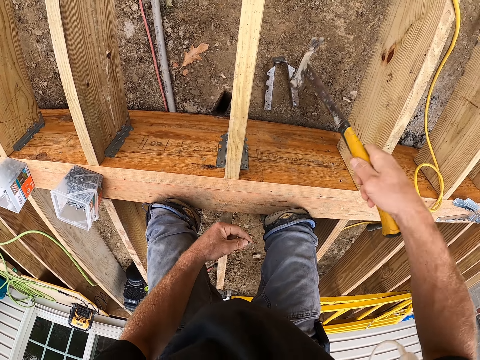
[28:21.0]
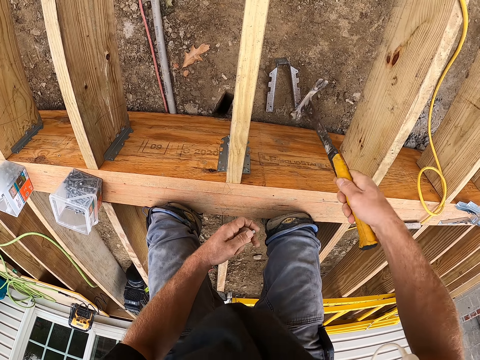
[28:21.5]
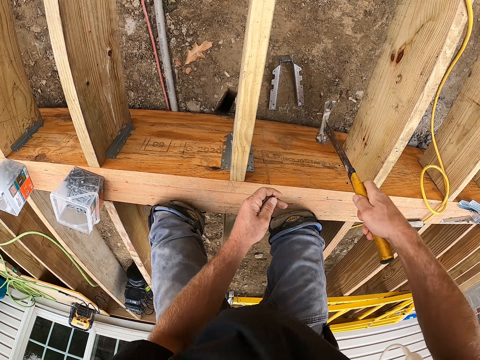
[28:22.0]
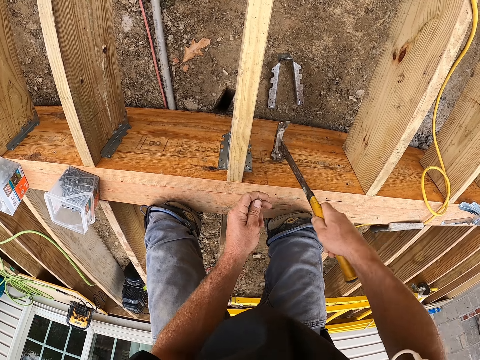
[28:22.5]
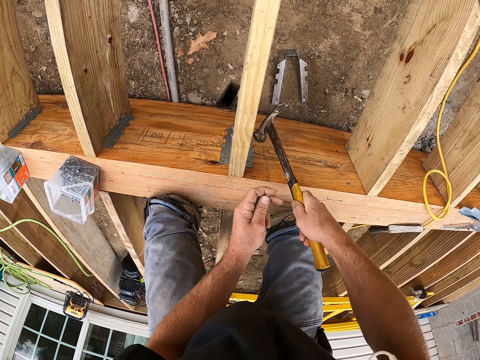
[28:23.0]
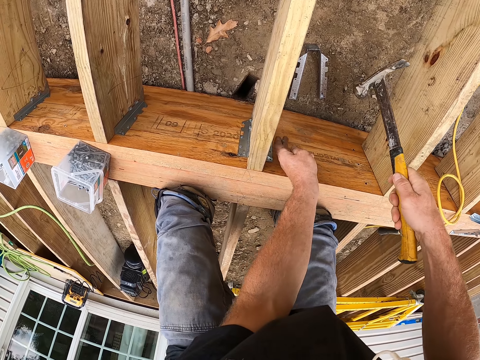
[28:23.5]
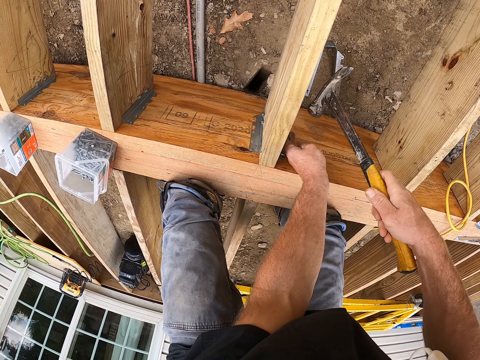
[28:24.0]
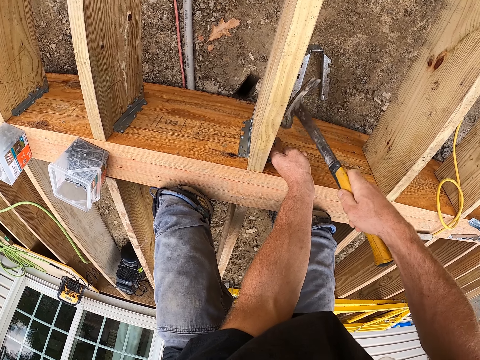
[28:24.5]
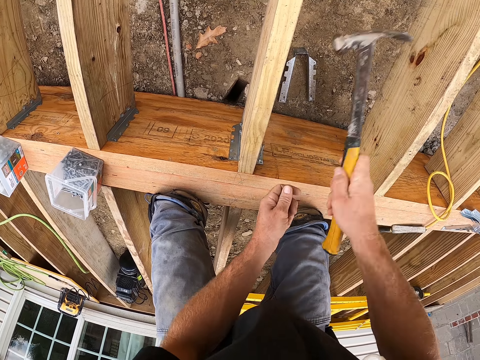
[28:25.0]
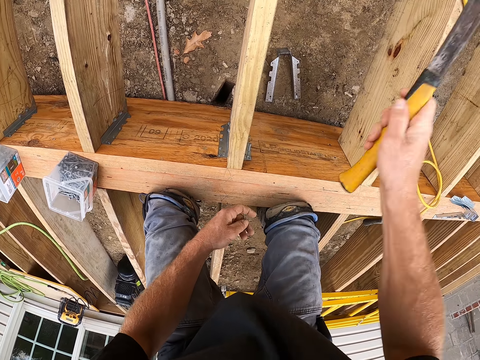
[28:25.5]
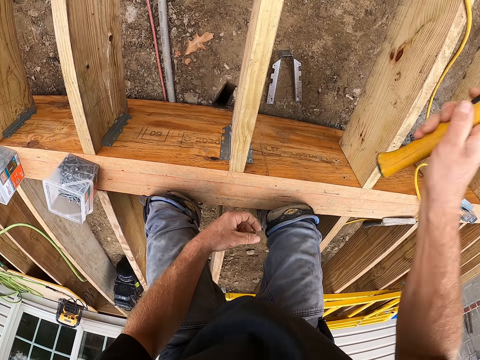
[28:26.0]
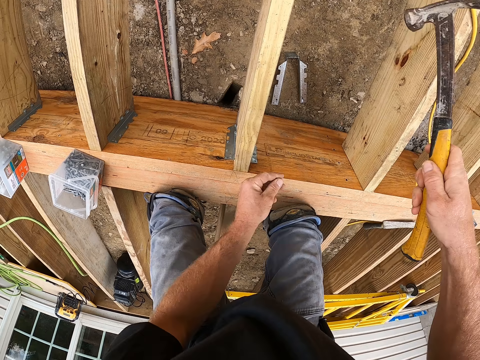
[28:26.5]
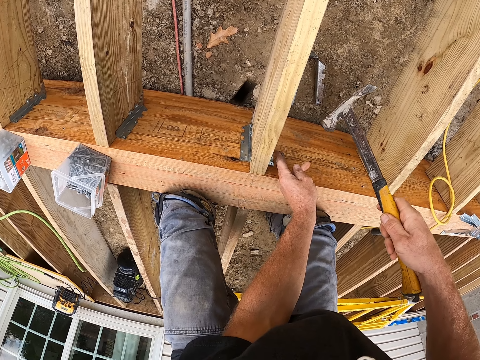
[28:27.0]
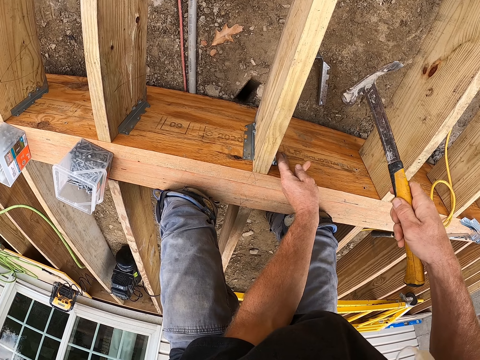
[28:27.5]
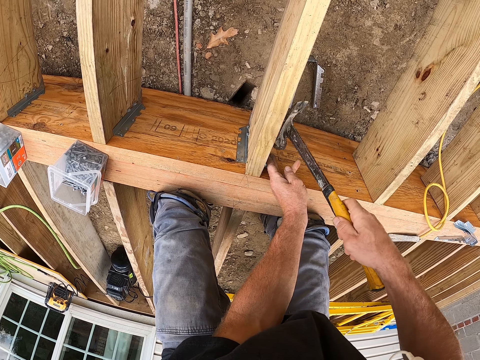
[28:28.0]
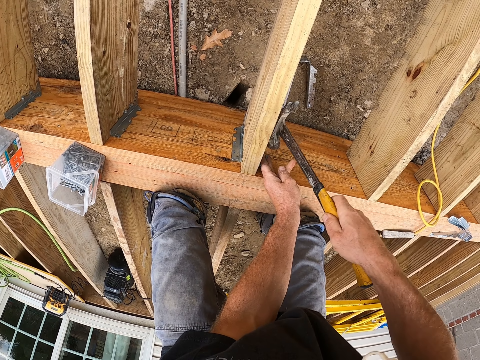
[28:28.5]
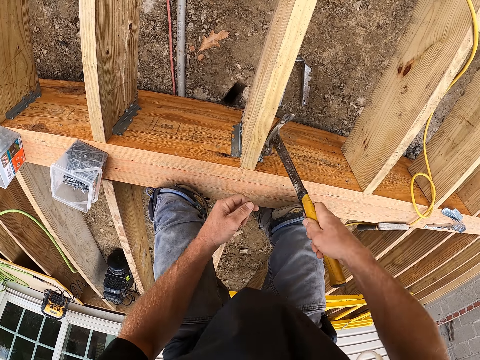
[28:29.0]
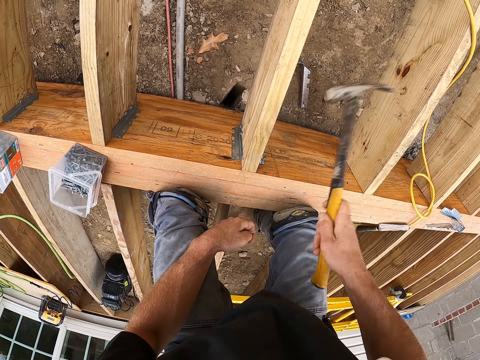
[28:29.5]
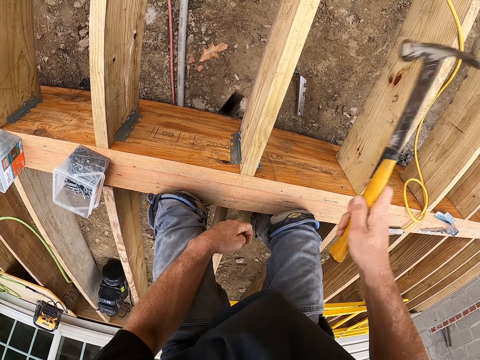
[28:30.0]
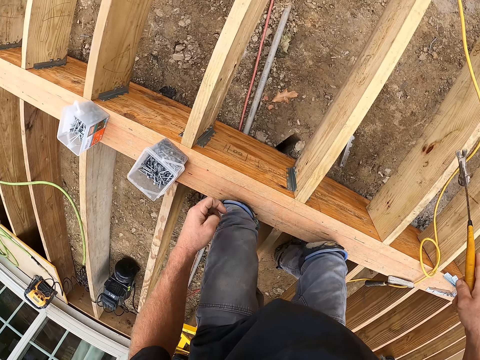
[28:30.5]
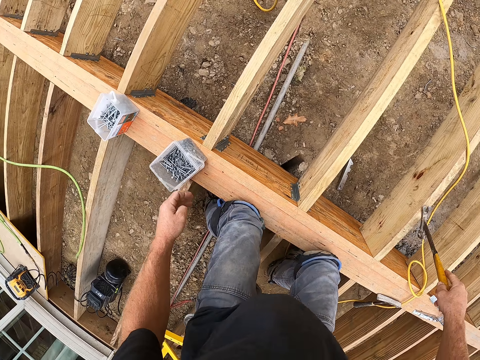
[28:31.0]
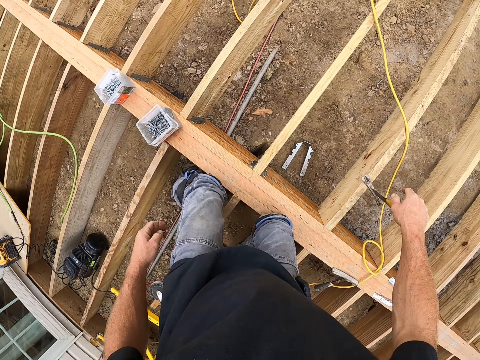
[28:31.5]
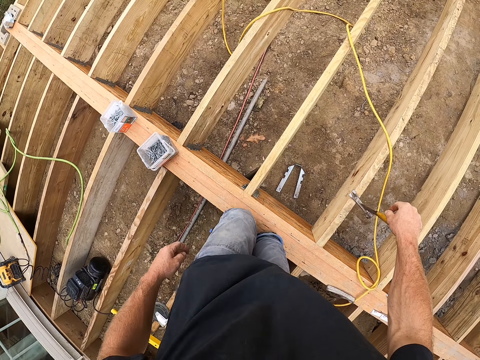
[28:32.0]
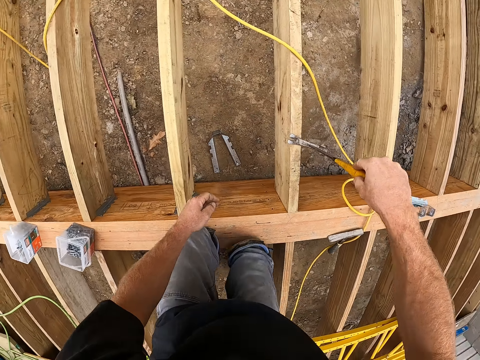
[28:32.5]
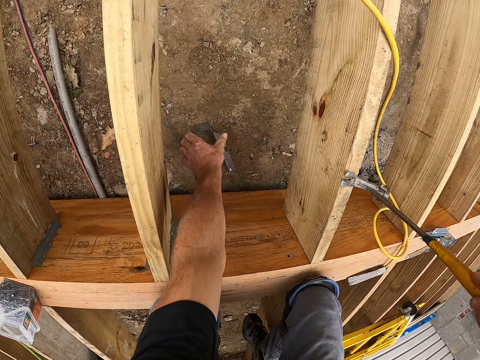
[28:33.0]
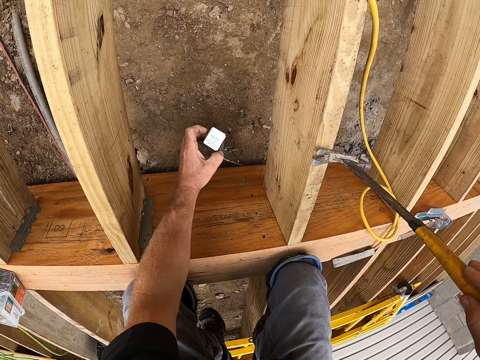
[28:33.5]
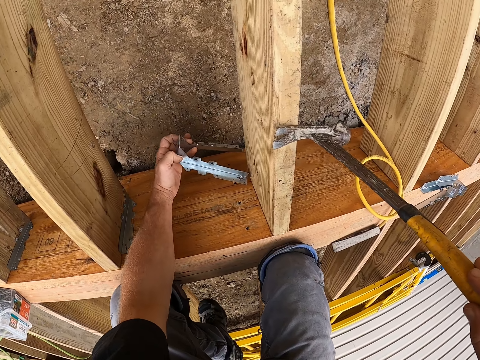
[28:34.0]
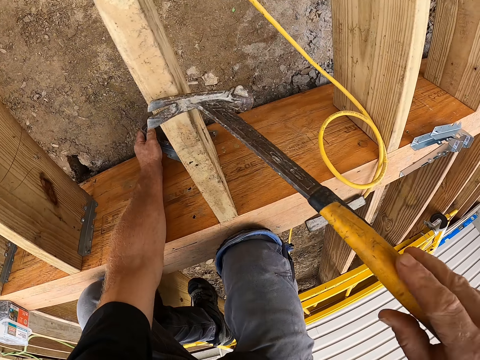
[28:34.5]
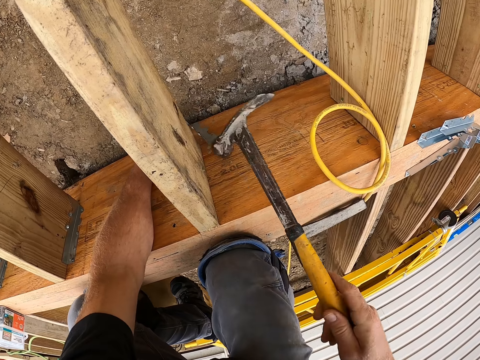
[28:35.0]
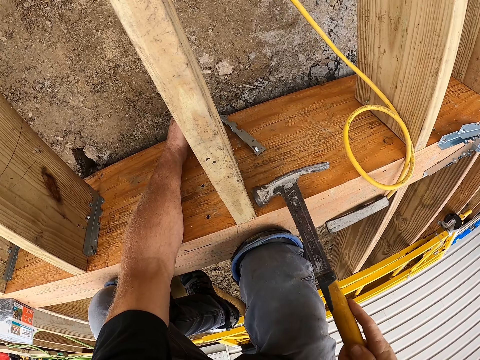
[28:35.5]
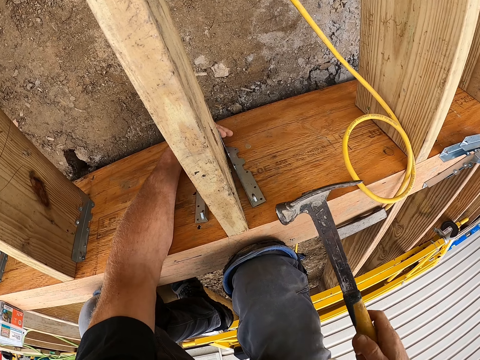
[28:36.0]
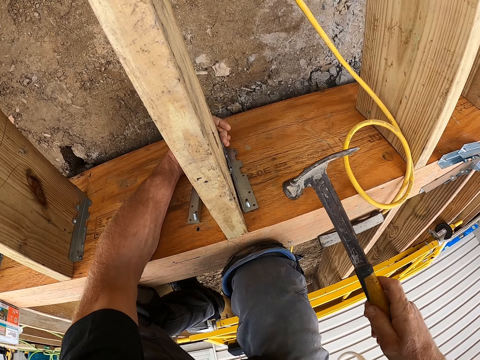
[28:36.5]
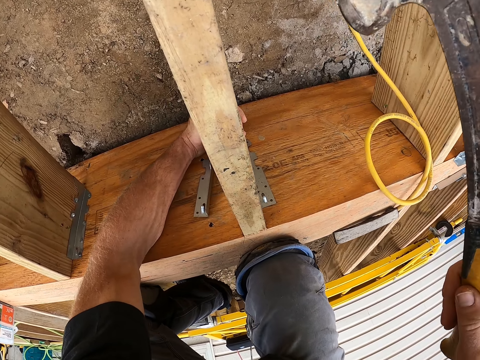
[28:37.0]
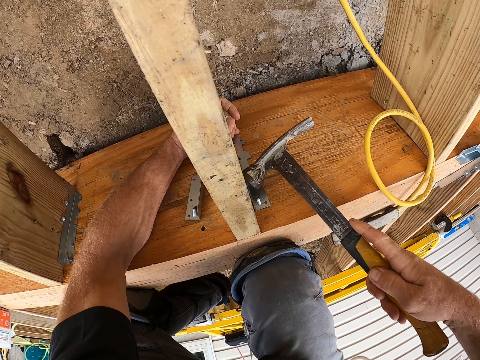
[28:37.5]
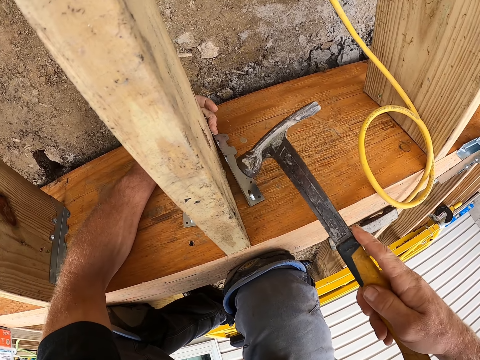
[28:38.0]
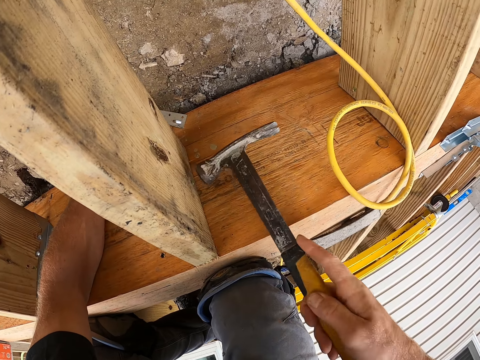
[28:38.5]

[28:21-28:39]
The camera wearer picks up something. They hit the timber by a hammer.

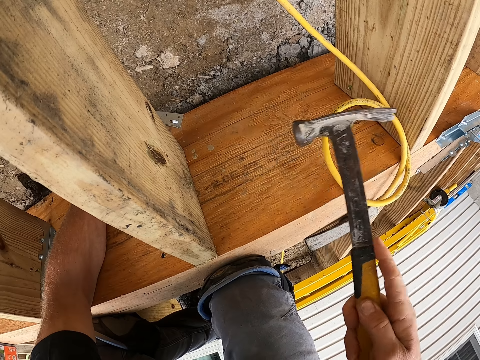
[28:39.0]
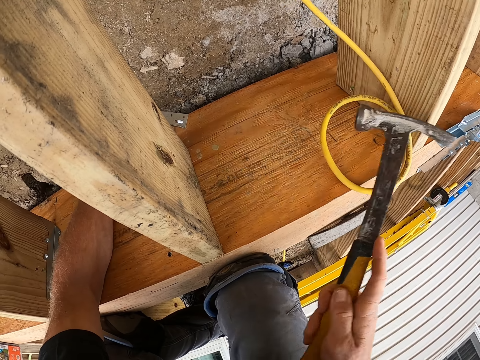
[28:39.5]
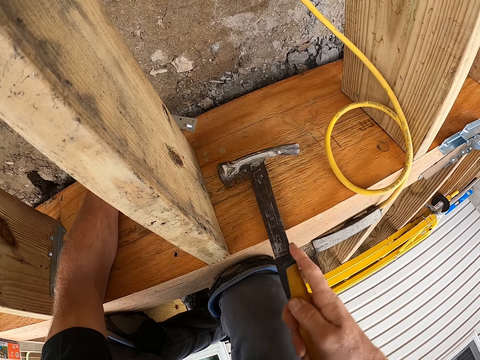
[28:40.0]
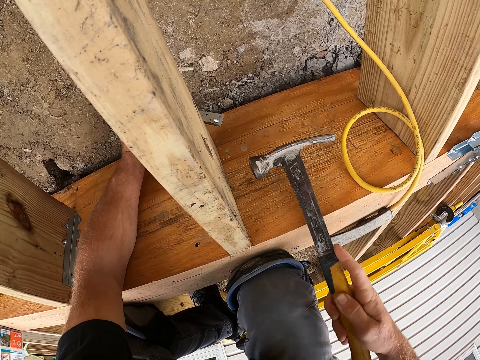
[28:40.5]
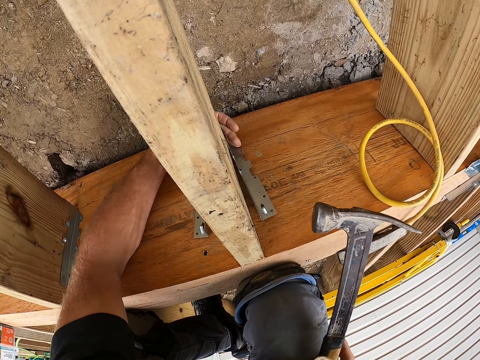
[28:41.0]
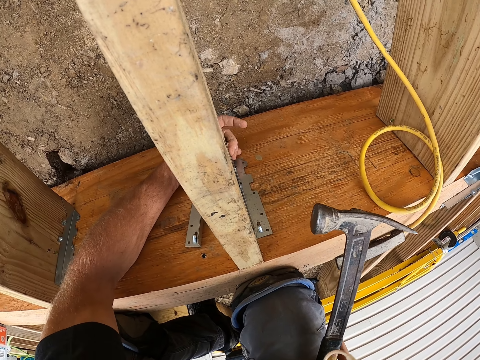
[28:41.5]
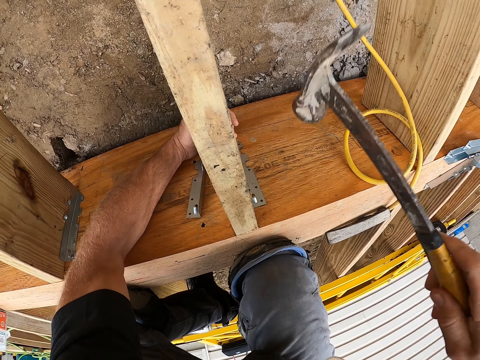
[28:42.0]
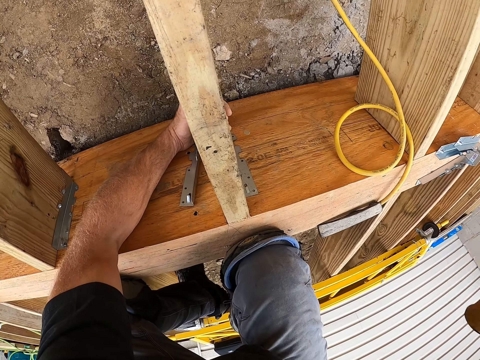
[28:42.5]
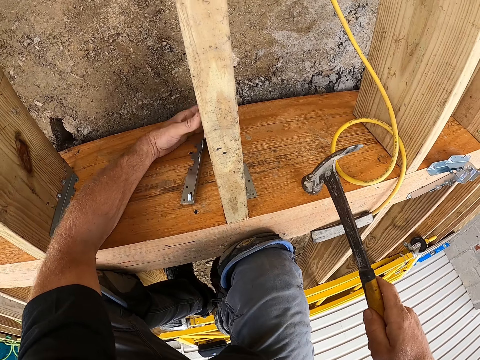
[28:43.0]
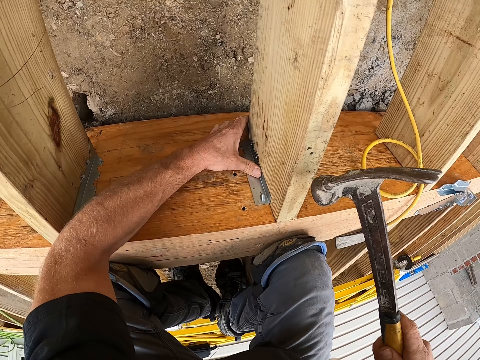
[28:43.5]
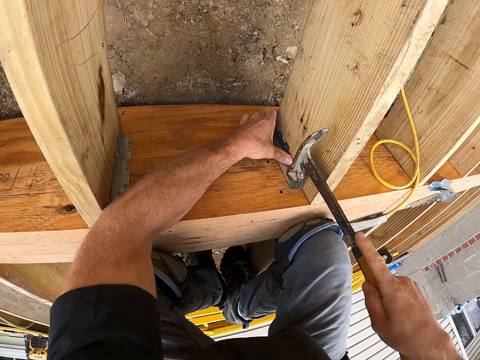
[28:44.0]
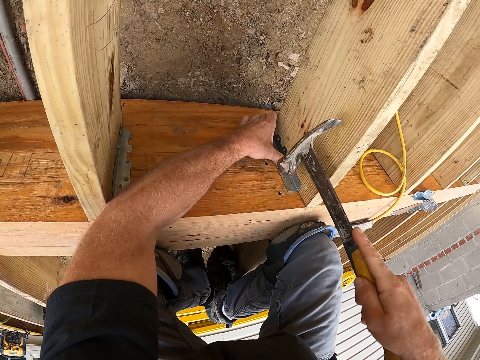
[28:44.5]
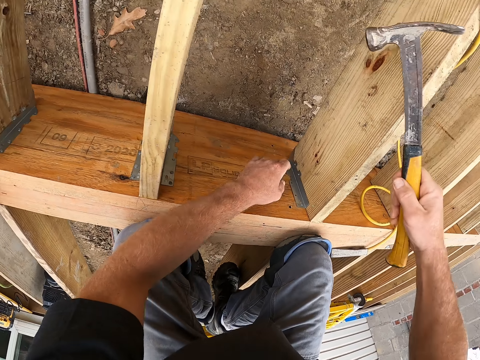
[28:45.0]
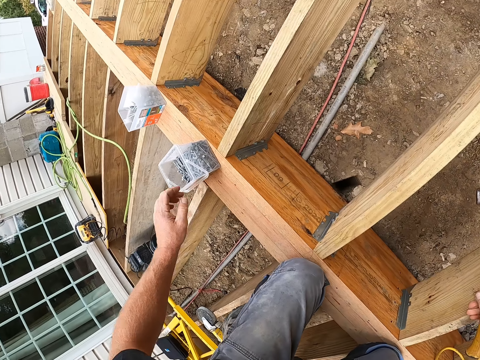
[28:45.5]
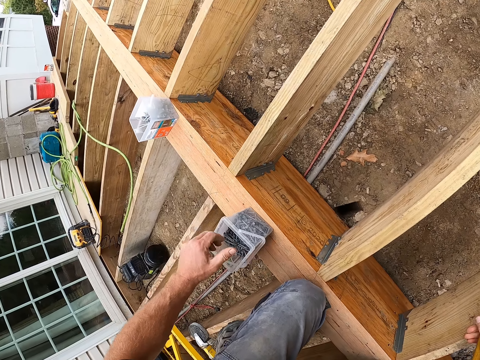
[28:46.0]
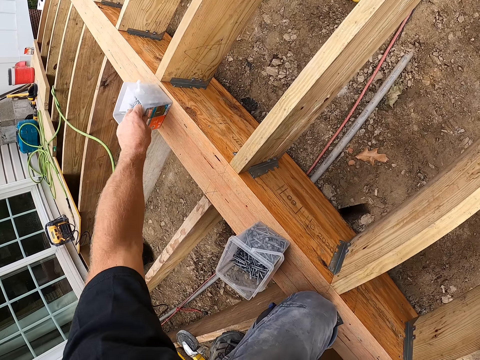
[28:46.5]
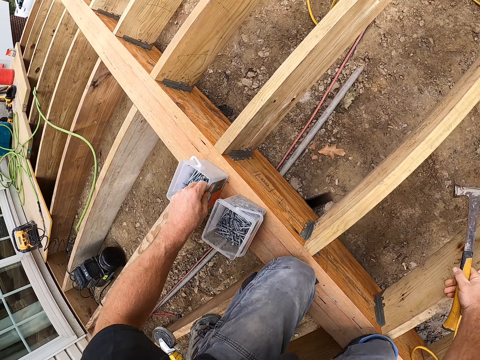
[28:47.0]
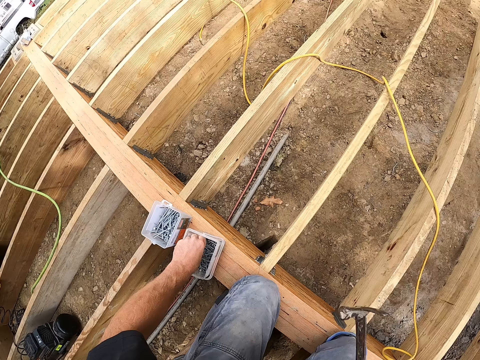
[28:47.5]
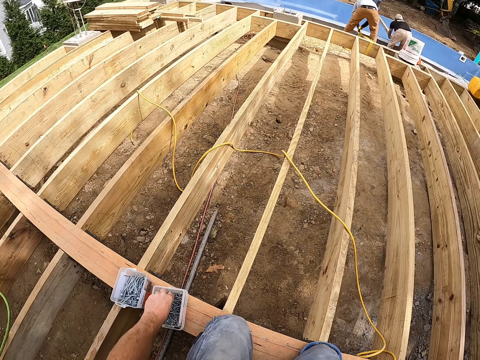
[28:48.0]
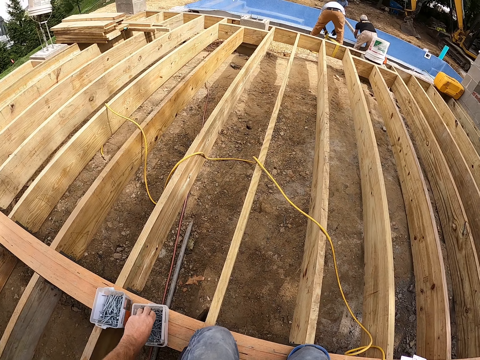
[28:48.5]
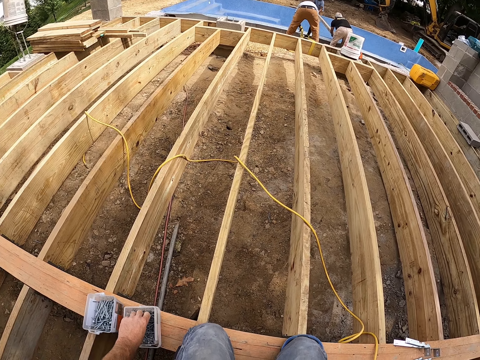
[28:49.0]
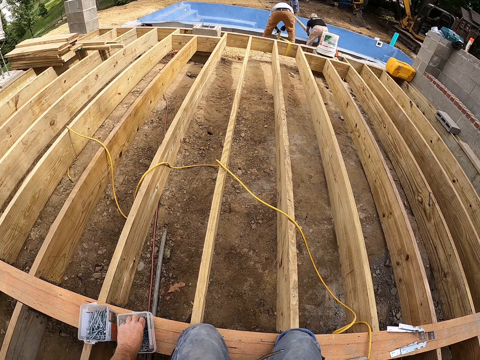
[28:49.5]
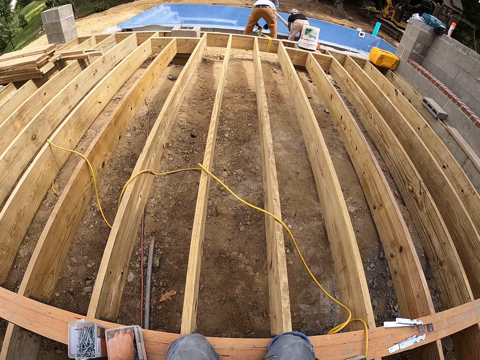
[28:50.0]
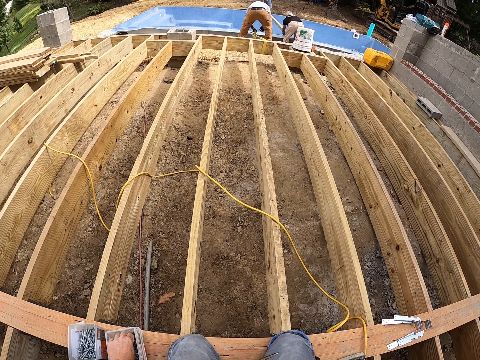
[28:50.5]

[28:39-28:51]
The camera wearer puts something on the wood. They hit the object on the wood by a hammer. They pull the nail box. They pick up the steel nails in the nail box.
